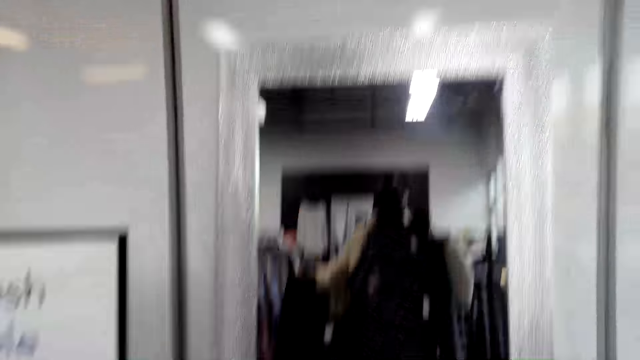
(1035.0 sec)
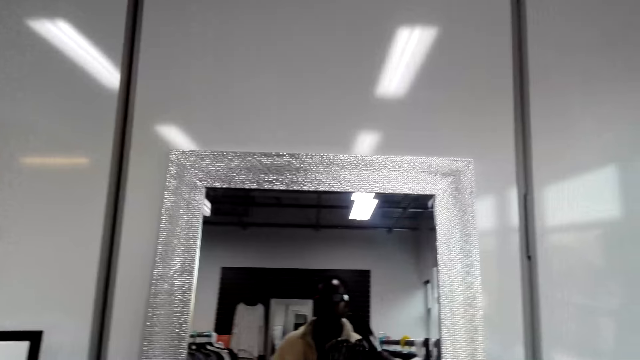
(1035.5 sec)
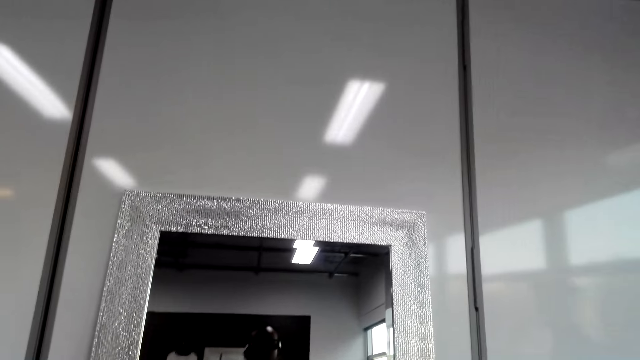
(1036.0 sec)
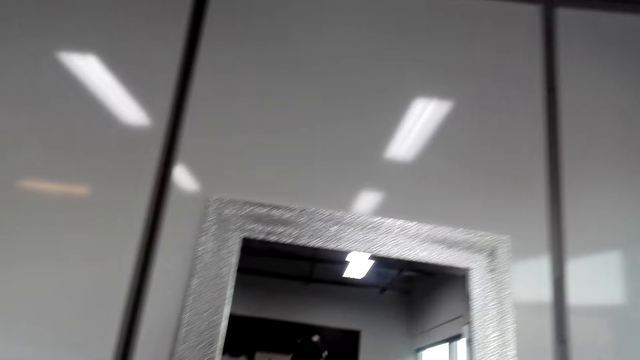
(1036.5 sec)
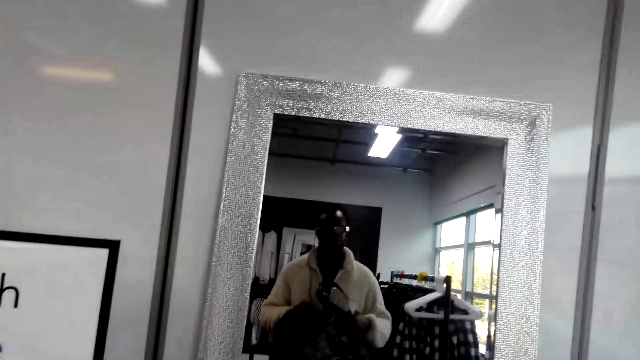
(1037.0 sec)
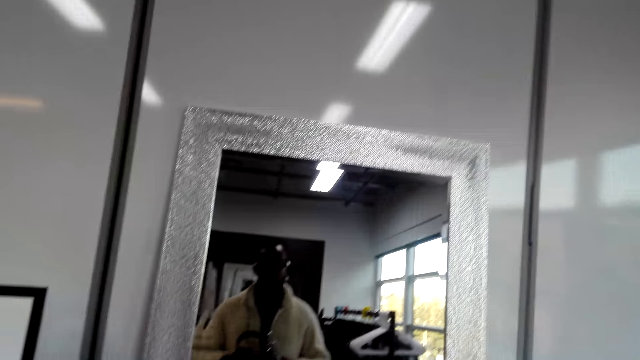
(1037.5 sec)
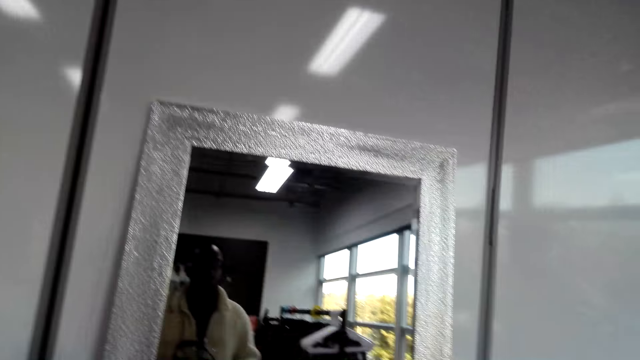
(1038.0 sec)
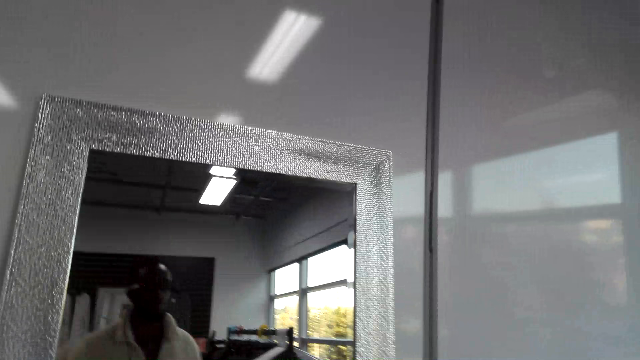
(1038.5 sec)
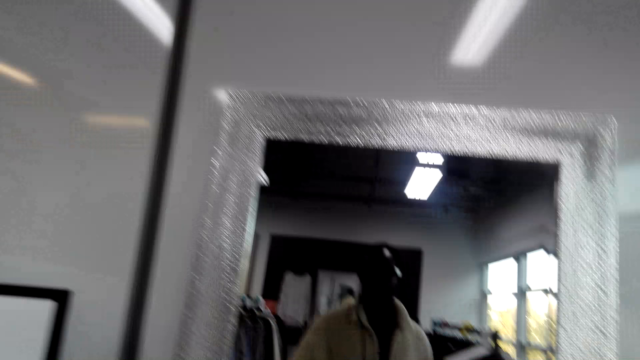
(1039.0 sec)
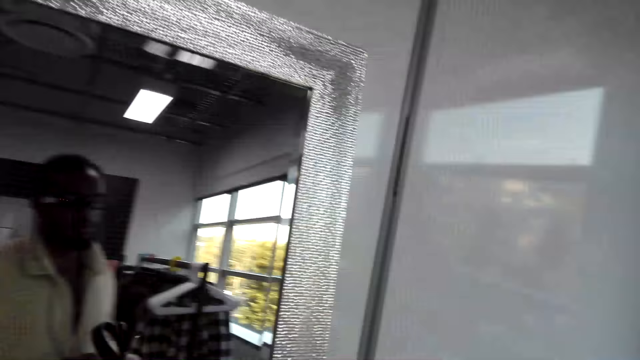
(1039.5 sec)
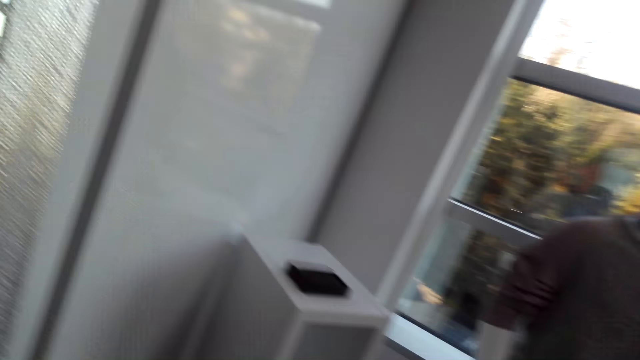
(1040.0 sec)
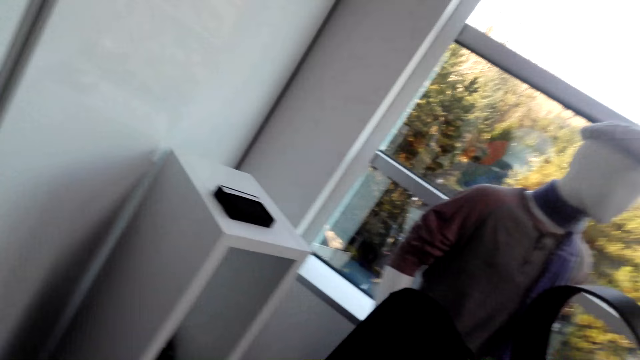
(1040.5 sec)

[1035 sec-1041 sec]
The camera wearer steps close to the mirror. They look around the clothing store.

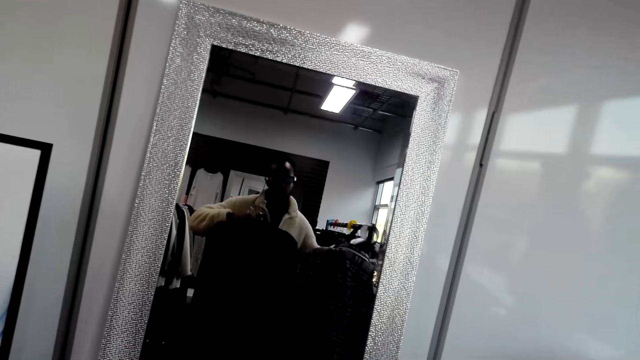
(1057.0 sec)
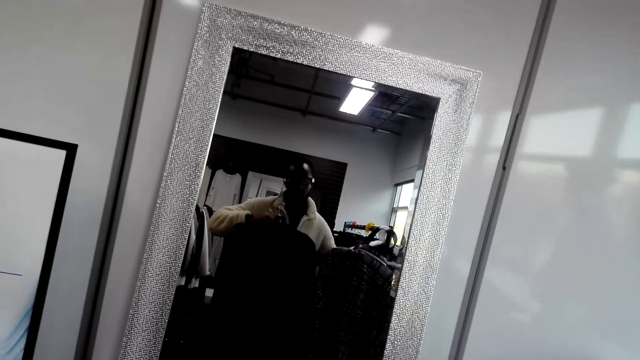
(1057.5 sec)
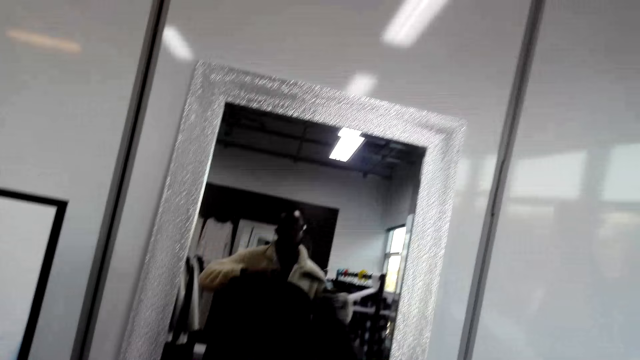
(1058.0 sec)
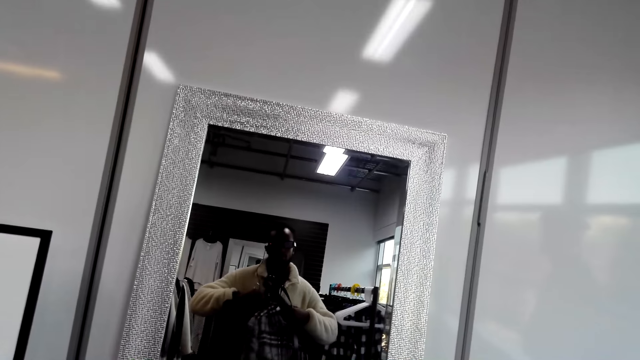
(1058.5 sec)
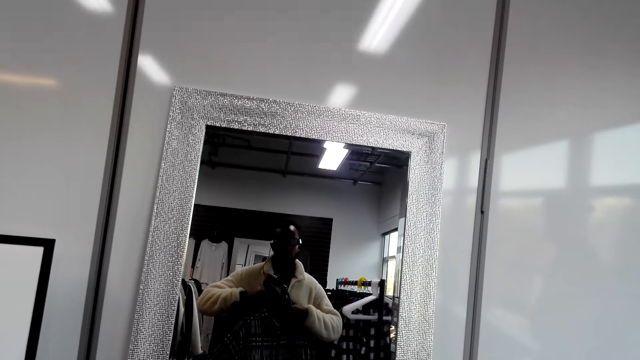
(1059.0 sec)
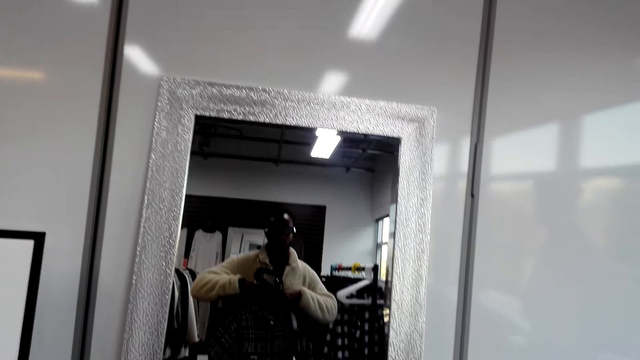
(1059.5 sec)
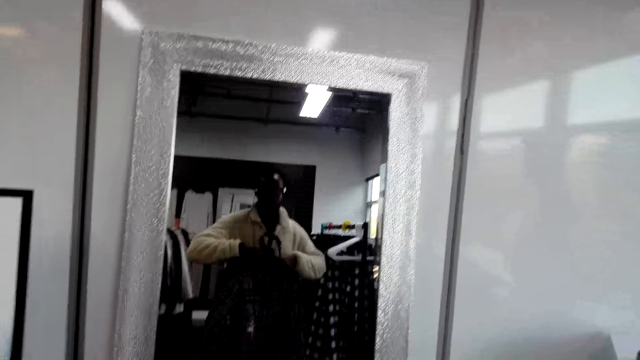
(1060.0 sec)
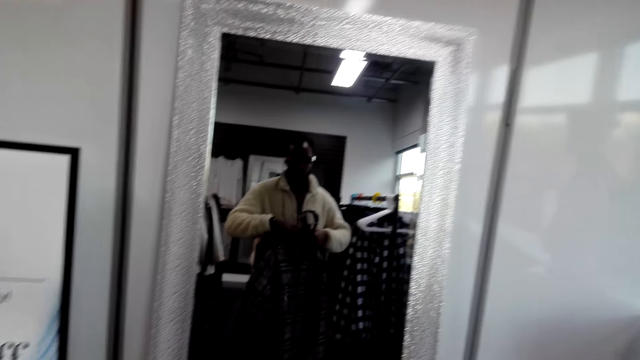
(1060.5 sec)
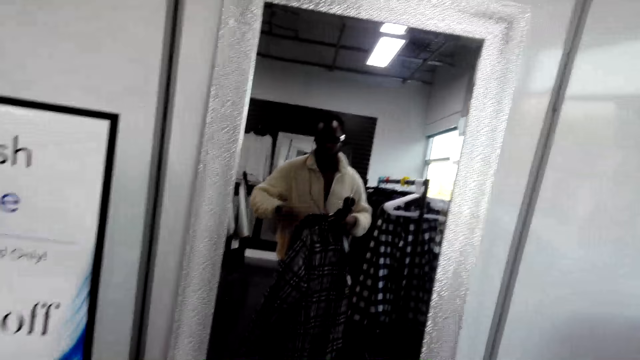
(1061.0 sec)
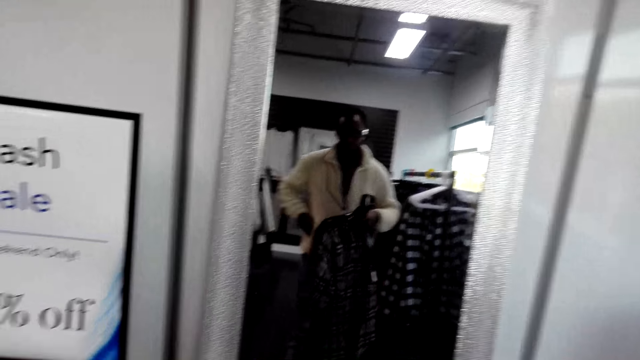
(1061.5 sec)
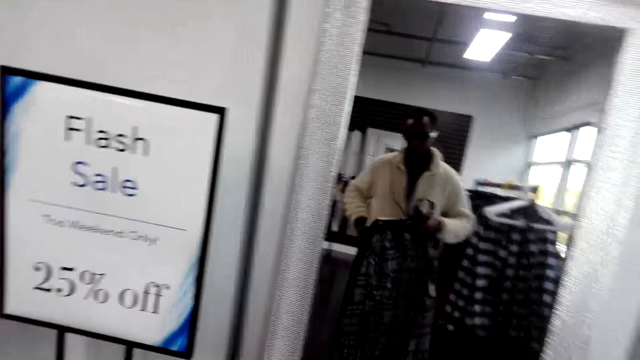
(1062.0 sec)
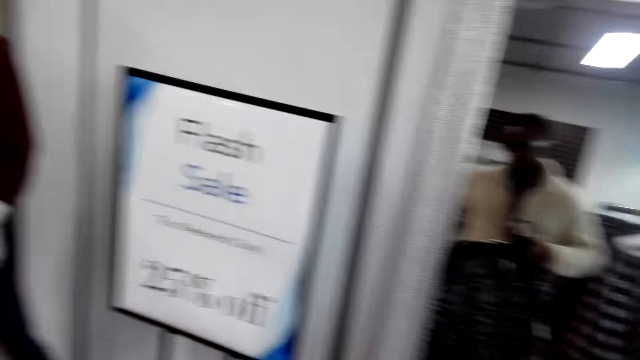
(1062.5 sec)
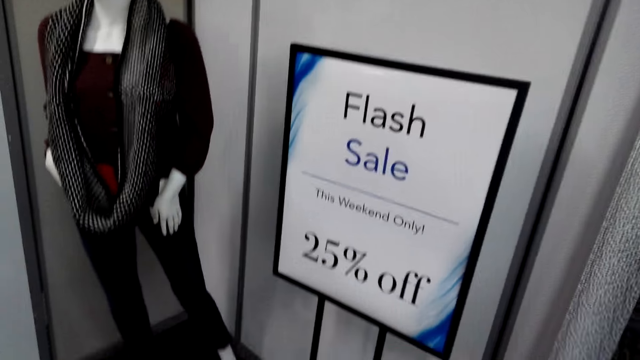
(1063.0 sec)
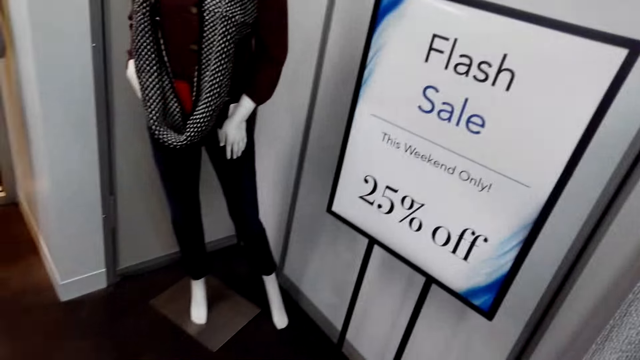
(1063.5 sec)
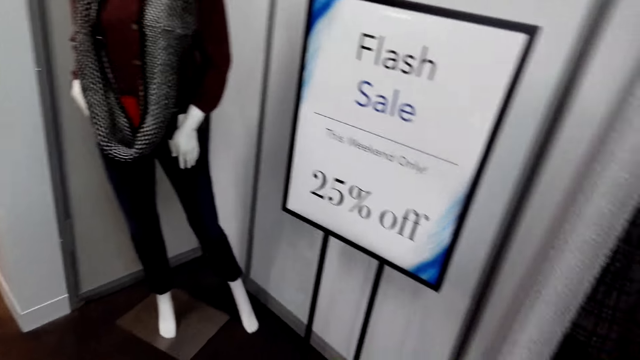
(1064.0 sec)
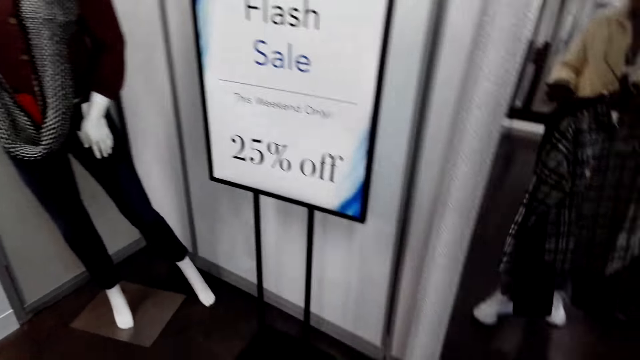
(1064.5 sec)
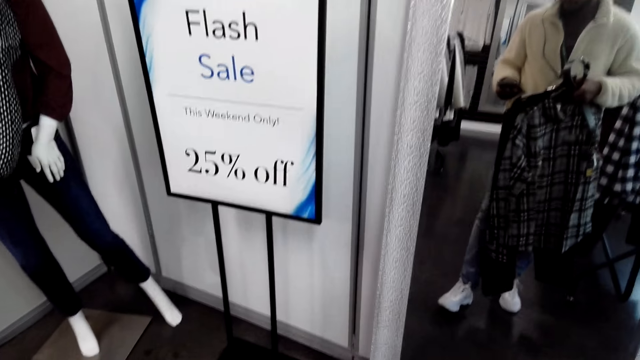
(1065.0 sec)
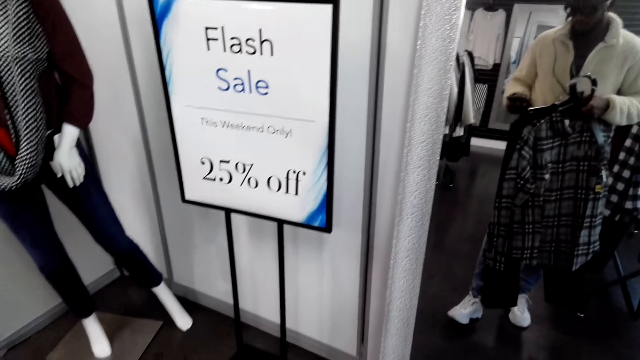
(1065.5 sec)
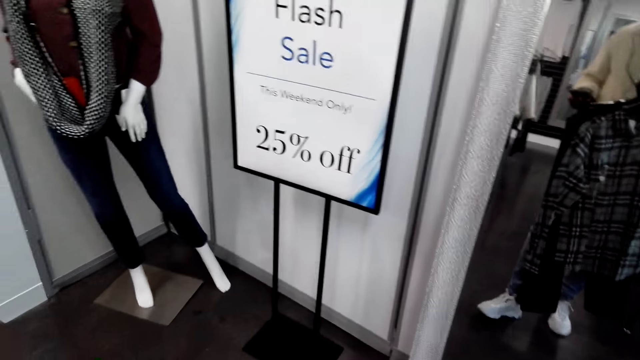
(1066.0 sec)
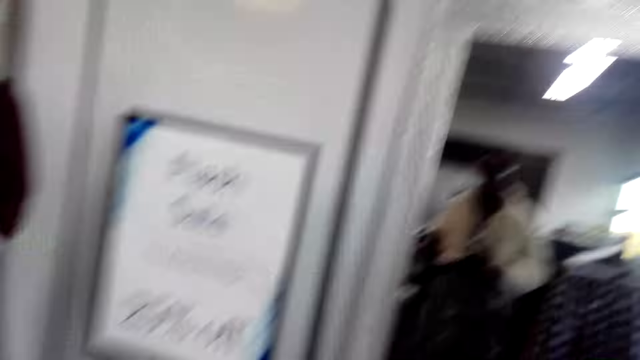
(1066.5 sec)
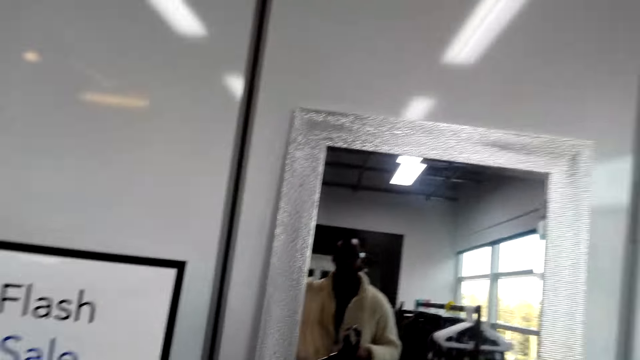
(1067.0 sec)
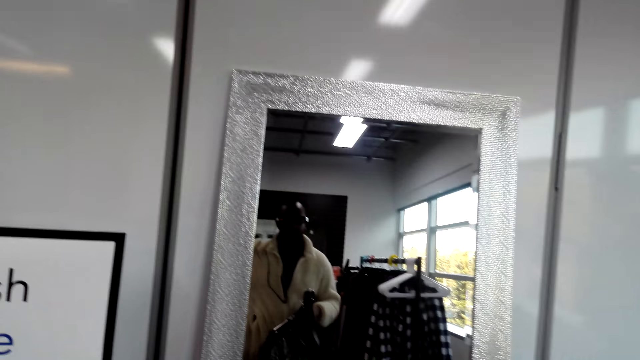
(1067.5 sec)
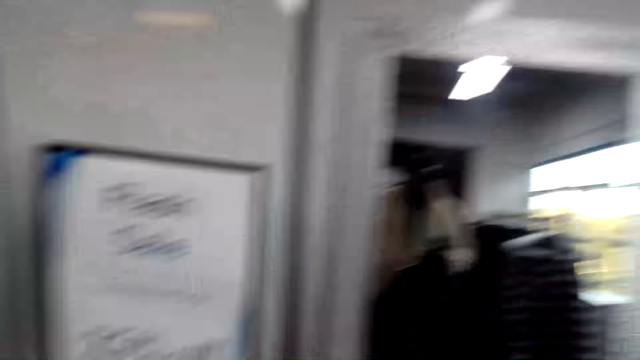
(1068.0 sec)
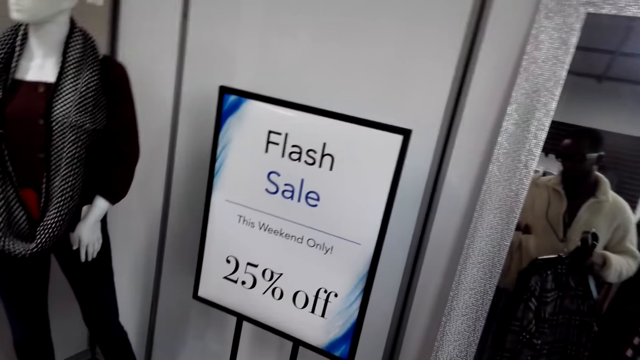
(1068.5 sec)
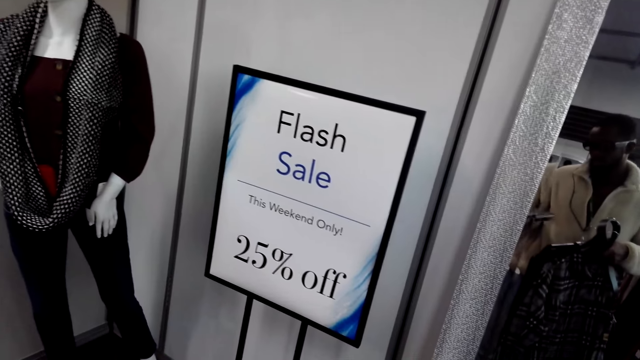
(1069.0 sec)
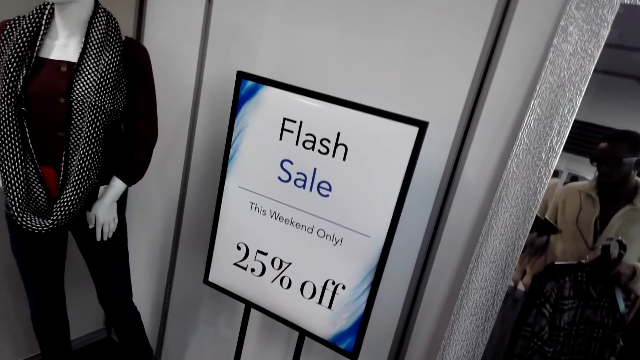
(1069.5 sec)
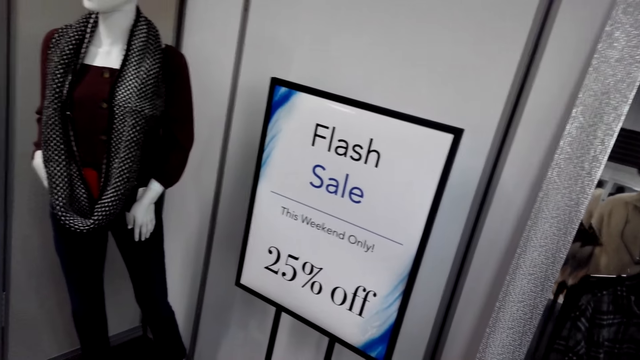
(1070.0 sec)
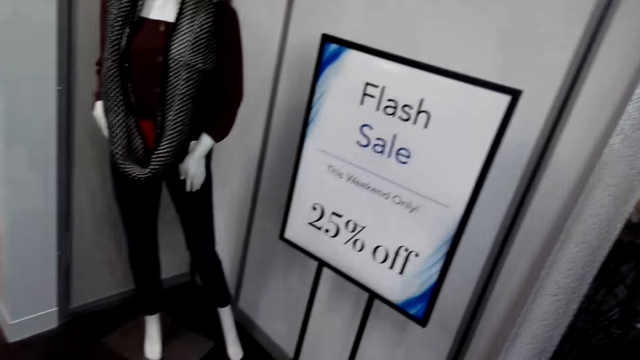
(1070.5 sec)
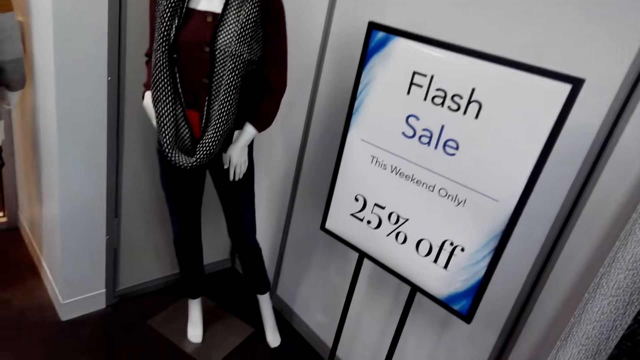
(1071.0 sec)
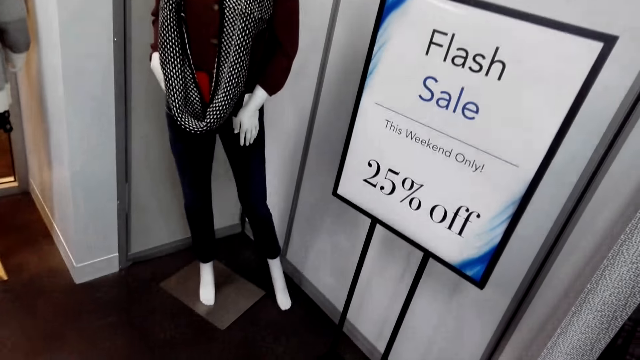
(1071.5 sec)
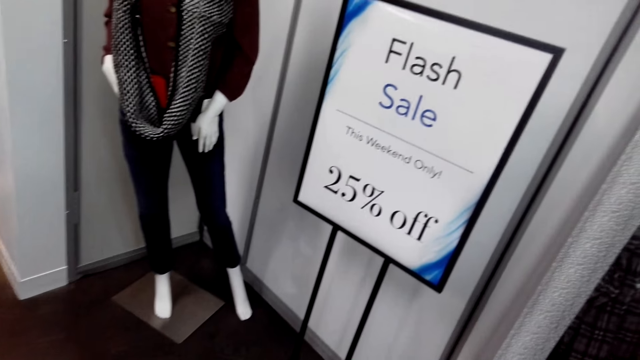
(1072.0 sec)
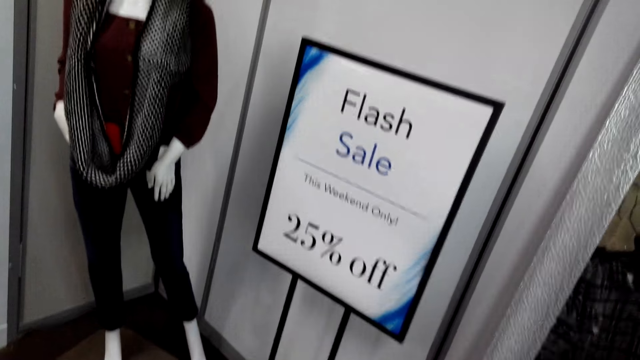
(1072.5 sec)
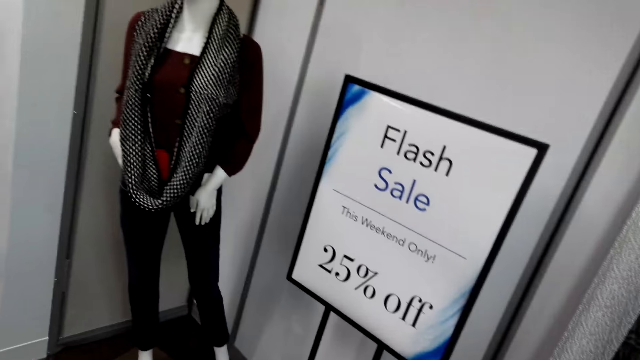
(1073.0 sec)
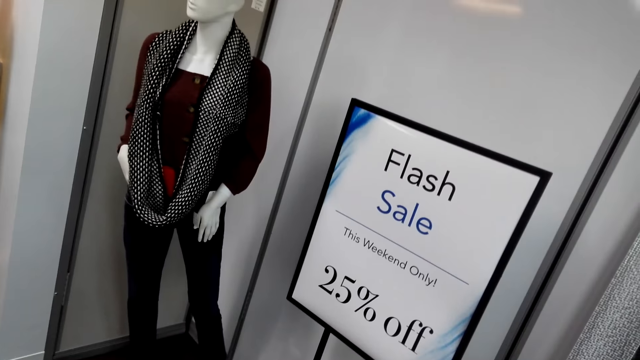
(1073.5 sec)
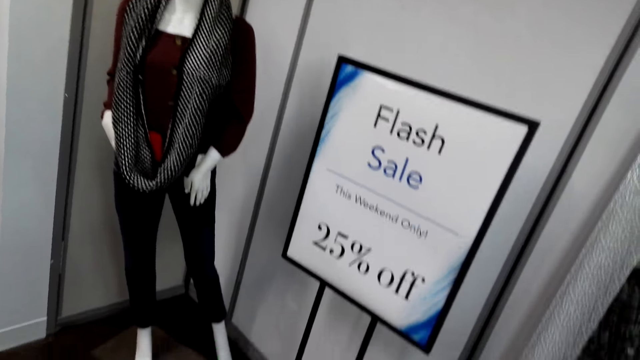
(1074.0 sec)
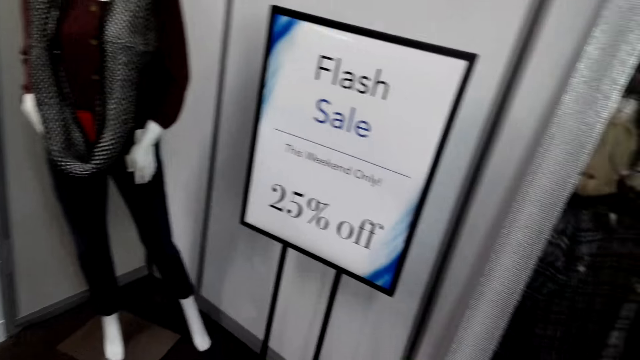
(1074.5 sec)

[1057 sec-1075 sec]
The camera wearer puts the shirt on the sweater. He switches the clothes to the other hand. He holds the clothes with one hand. He puts his hand in the pocket. He looks around the store. He uses the phone.
